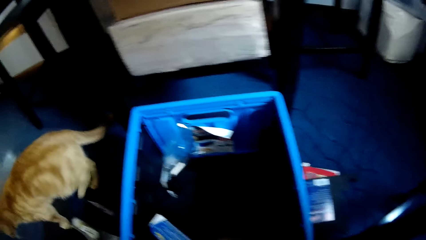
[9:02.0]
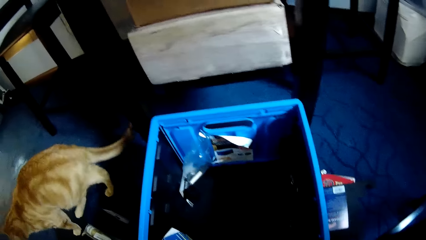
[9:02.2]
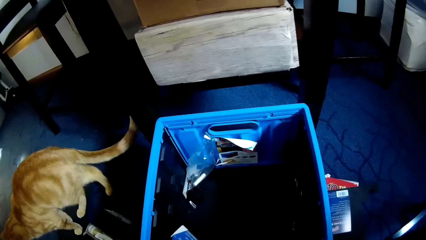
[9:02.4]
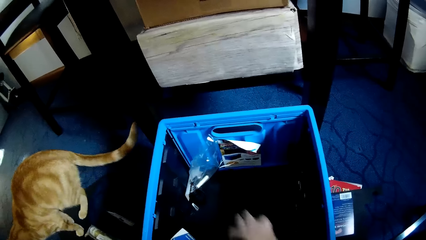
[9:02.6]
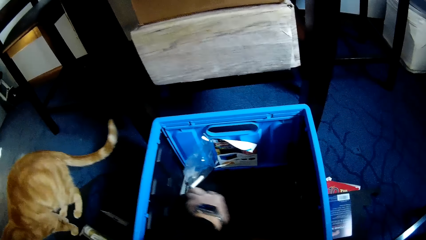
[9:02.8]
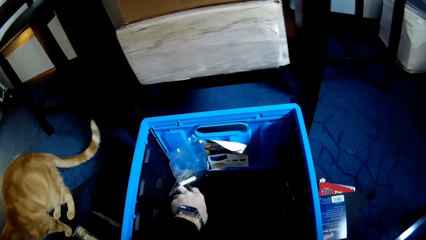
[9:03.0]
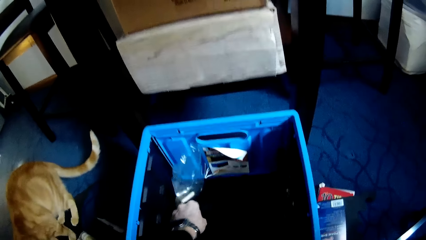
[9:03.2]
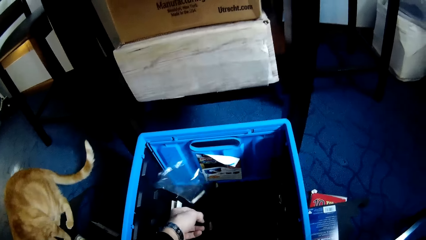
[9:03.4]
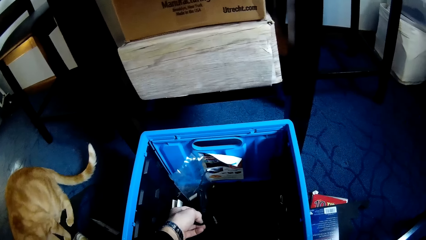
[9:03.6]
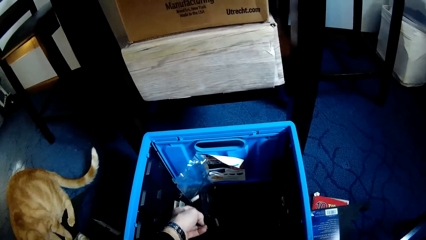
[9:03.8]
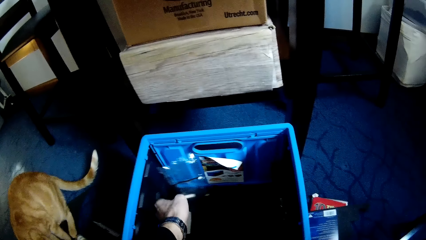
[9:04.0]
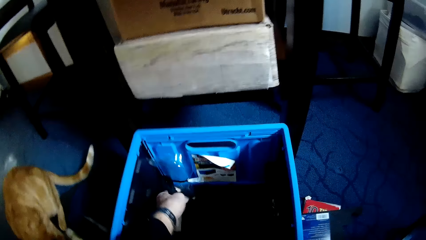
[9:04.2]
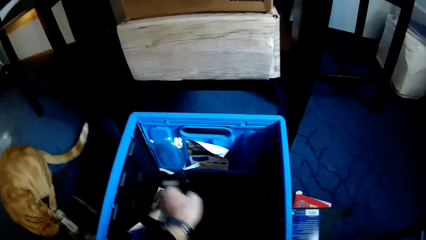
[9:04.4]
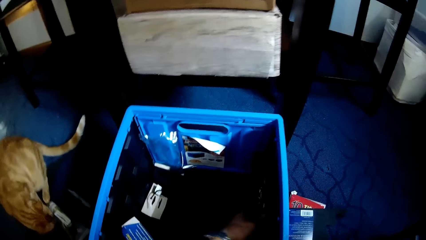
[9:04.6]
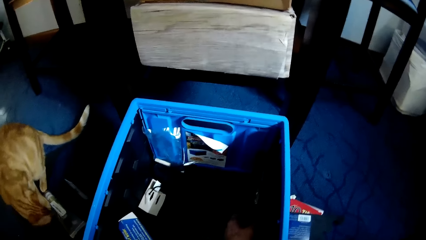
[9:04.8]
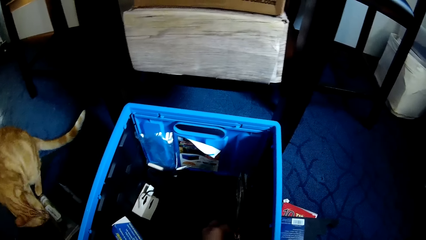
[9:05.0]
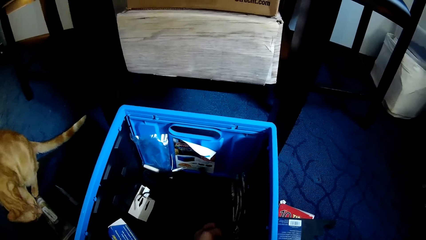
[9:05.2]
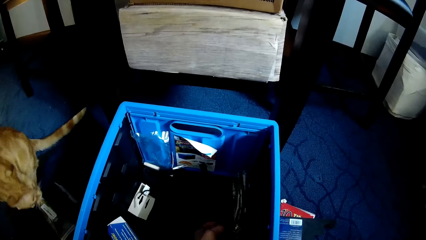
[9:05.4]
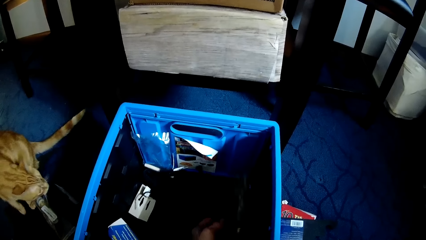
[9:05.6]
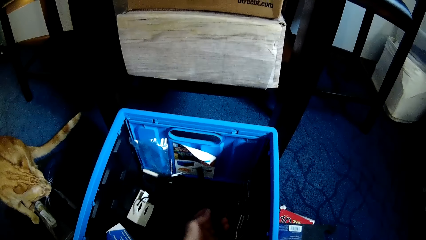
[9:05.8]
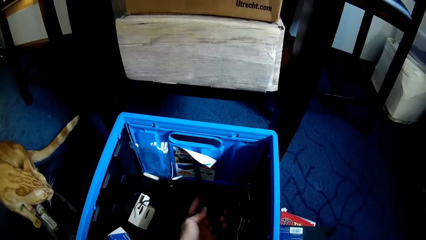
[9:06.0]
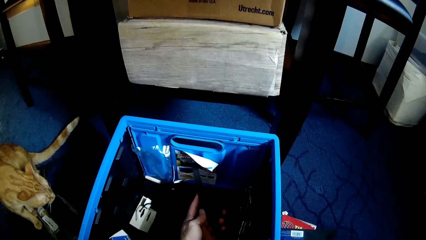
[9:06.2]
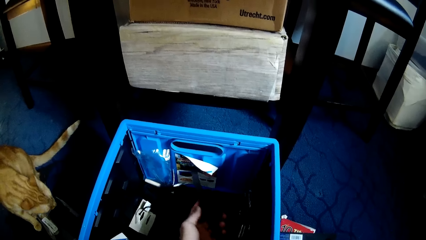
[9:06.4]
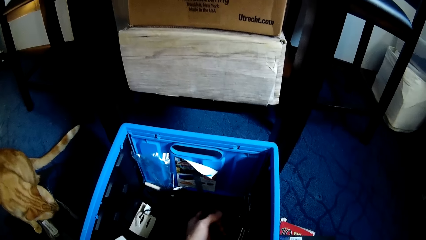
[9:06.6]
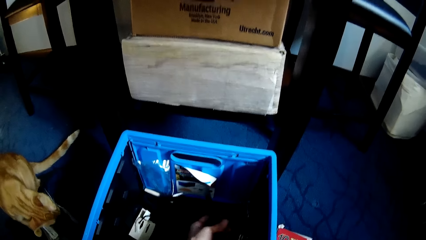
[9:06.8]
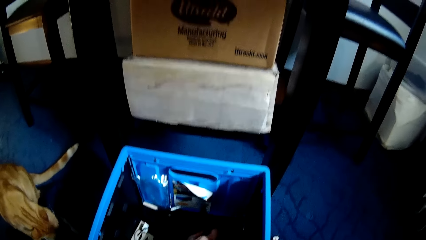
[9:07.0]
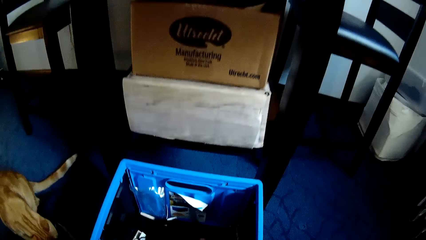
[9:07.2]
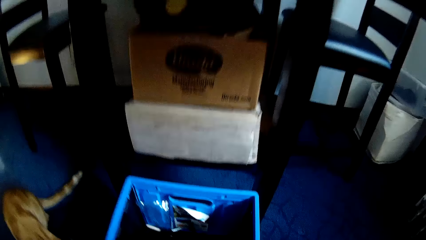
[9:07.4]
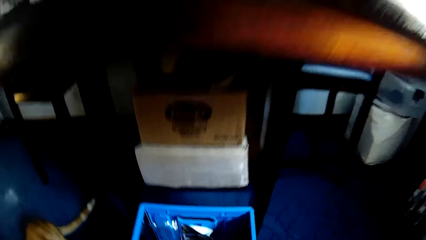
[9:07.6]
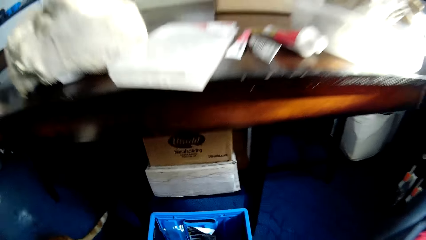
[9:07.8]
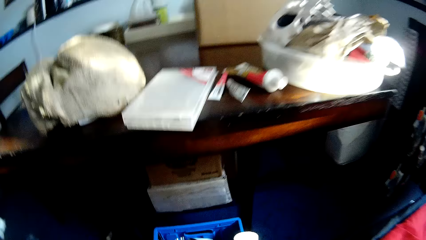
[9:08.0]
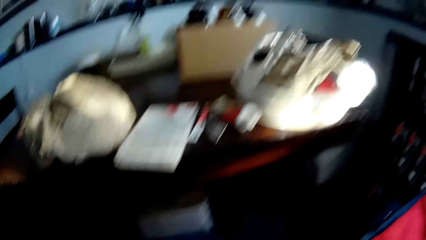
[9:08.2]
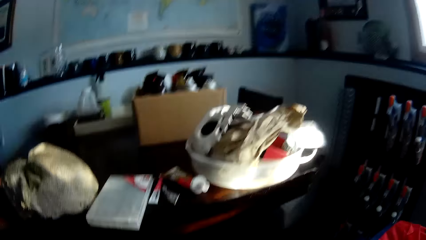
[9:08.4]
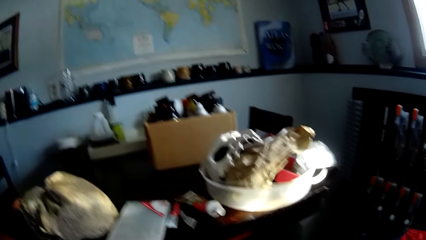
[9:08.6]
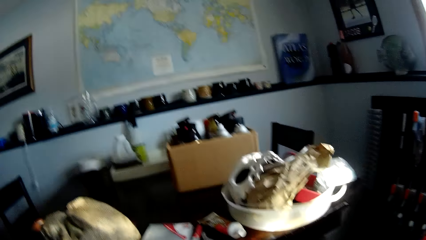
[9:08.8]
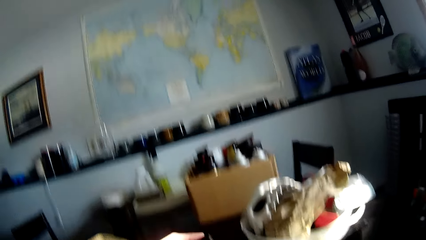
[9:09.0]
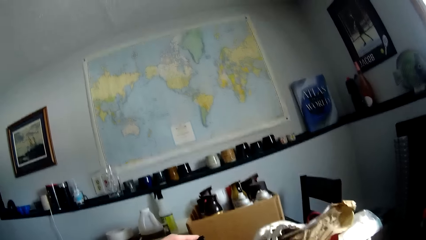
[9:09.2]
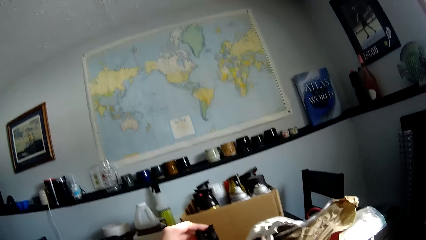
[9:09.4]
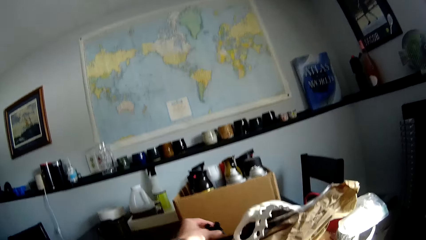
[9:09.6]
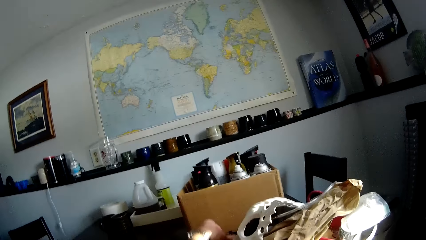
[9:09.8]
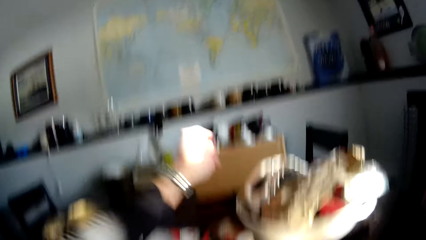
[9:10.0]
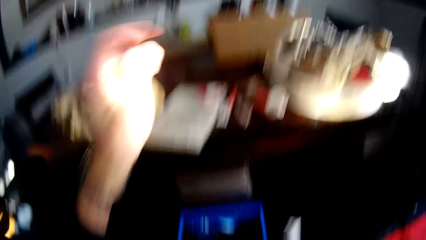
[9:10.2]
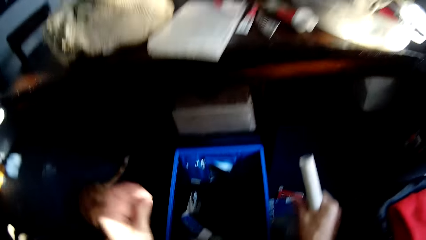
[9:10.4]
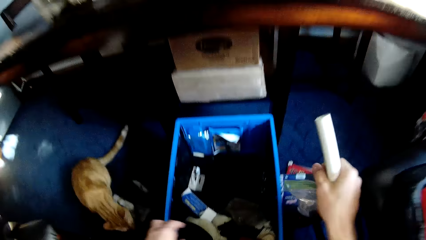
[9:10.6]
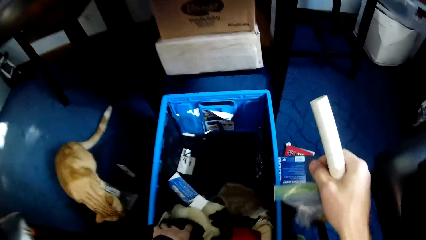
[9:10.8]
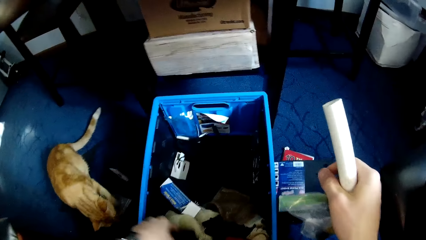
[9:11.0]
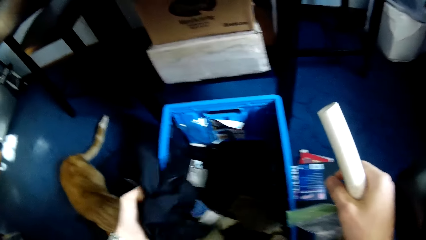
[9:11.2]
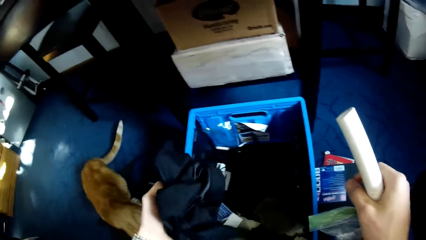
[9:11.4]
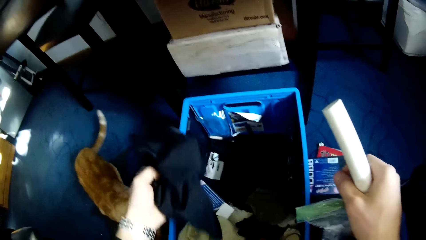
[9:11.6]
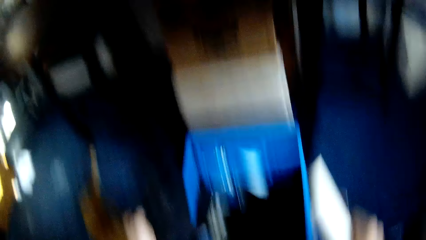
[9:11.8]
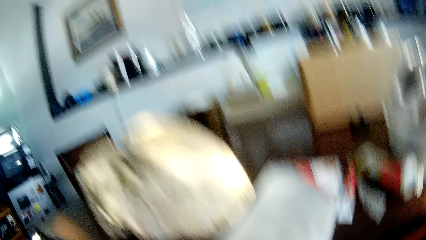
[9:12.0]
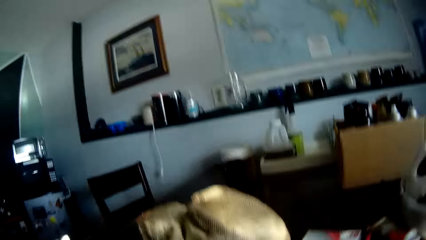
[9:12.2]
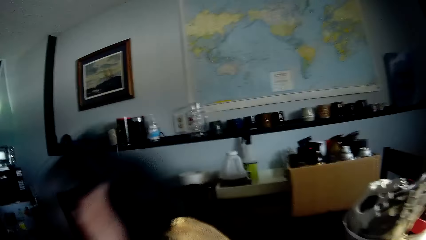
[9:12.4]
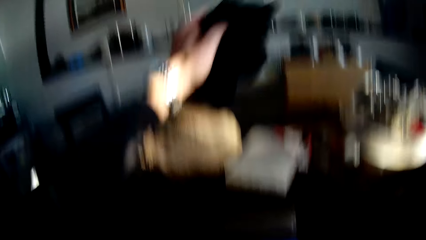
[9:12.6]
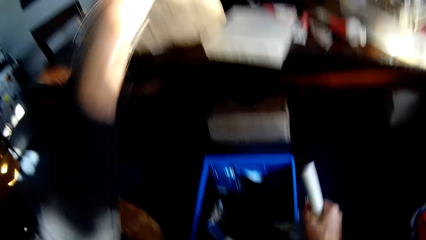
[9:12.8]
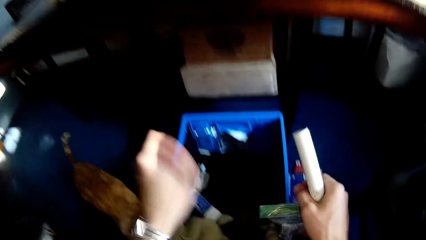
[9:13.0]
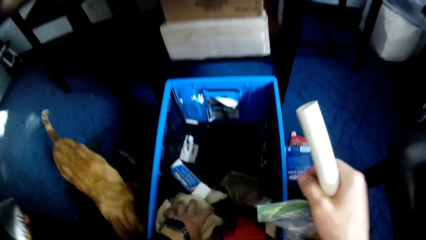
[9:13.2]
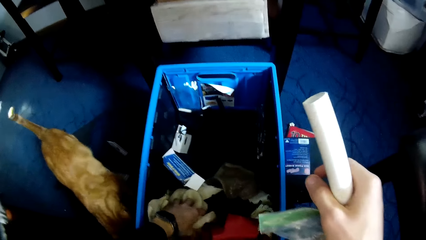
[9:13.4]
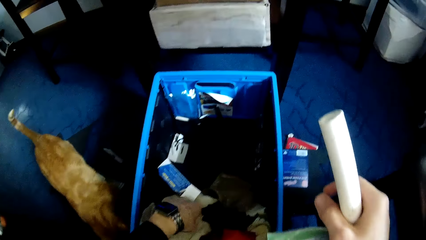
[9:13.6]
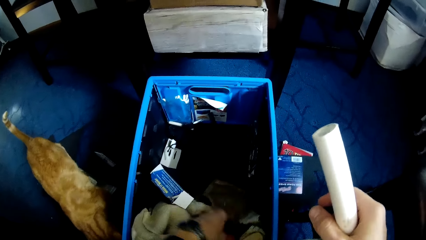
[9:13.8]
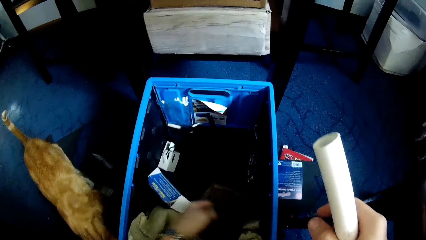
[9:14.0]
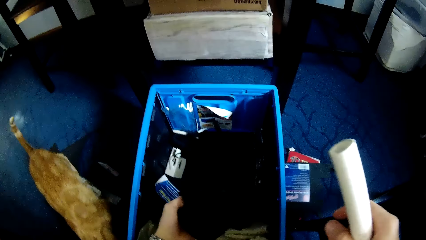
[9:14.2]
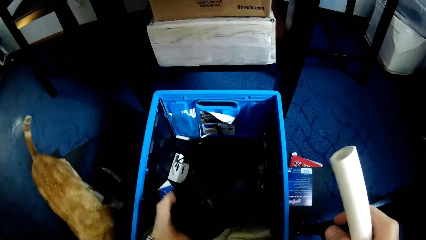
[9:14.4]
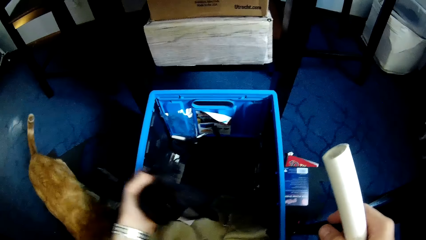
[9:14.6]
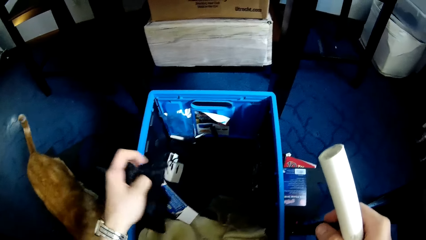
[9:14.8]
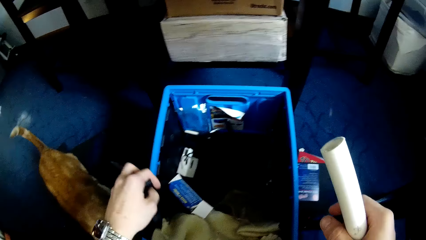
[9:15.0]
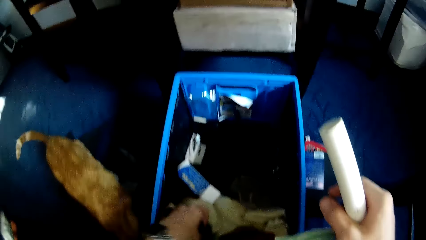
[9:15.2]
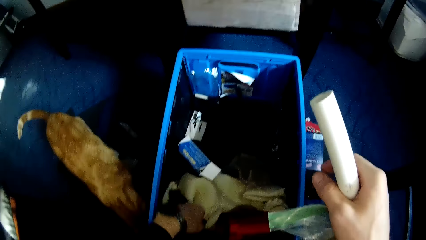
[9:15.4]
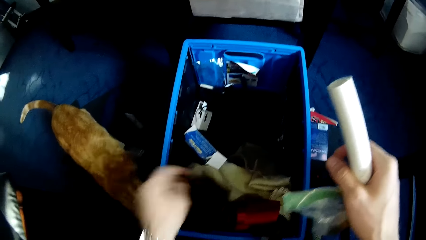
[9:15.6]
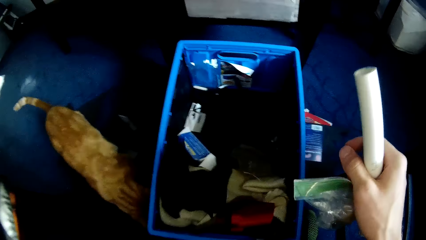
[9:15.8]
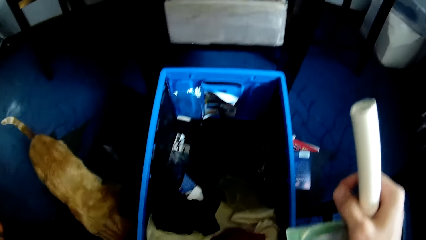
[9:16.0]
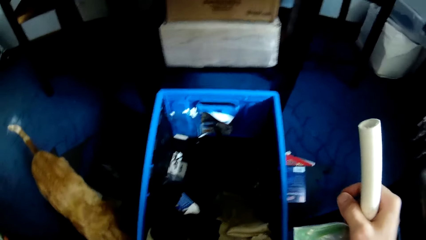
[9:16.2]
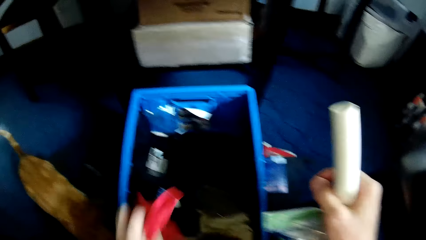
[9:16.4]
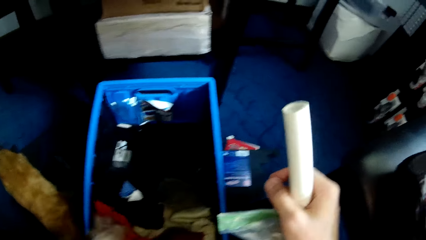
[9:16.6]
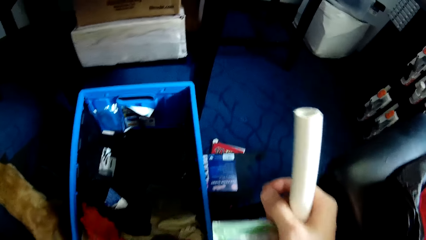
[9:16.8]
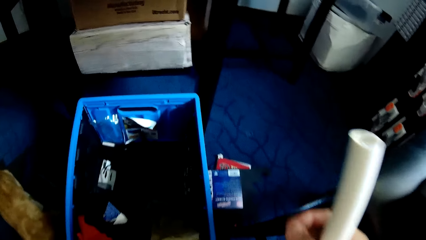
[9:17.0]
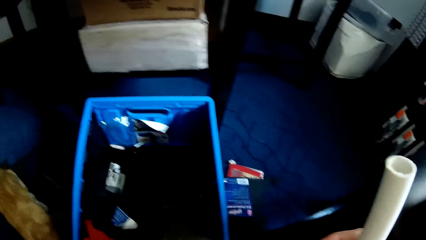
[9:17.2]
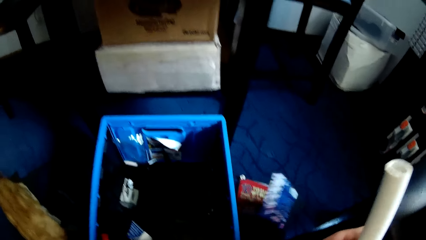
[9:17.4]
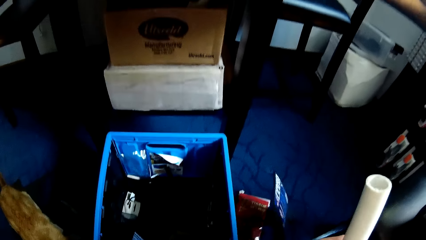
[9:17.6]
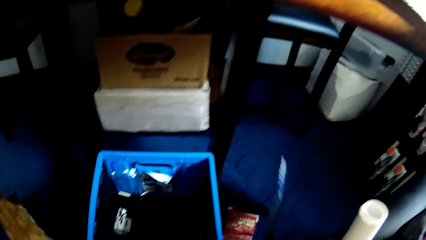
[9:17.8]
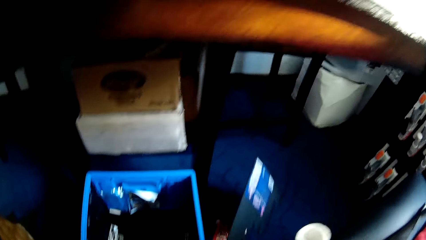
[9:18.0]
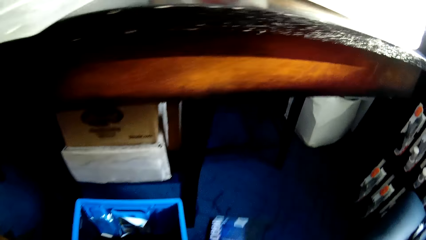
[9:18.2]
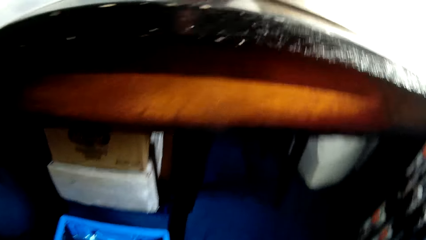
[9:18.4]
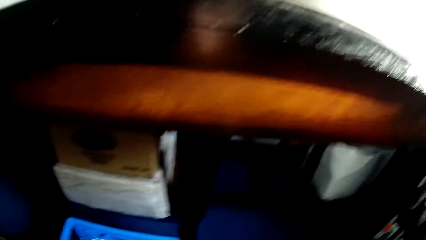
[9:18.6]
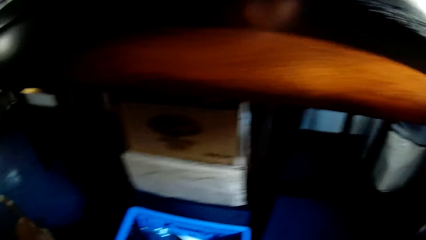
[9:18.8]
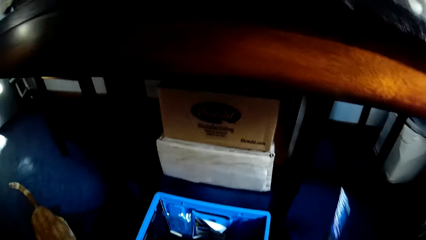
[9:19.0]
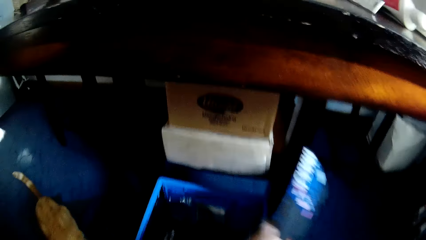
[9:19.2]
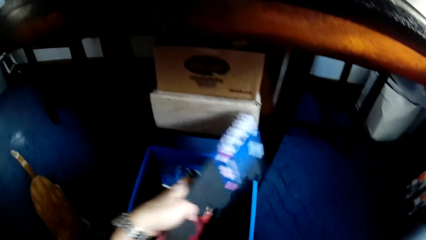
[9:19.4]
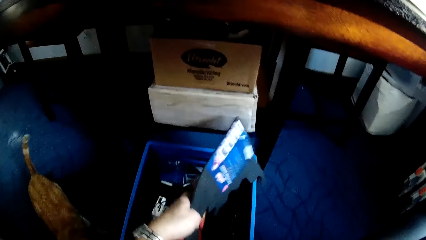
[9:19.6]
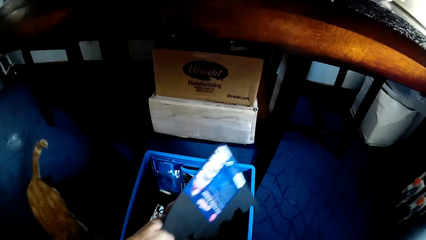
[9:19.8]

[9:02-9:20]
The camera wearer searches in the box. They pick a black plastic from the blue container. They drop the black plastic on the table. They take another cloth from the blue container with the left hand. They throw the cloth on the table. They take a paper from the floor. They take another paper from the floor.
